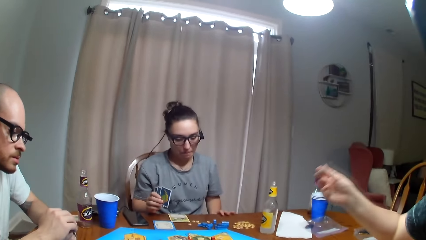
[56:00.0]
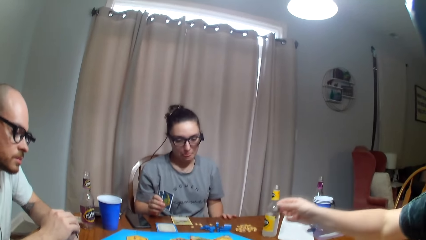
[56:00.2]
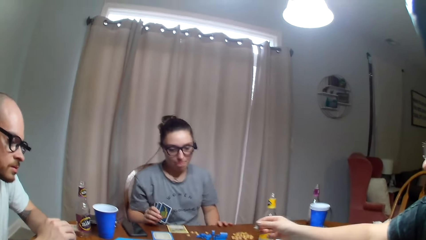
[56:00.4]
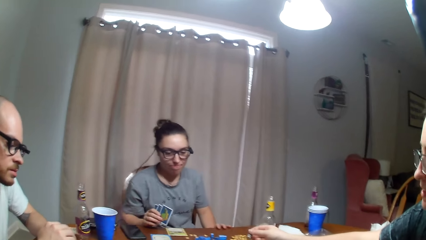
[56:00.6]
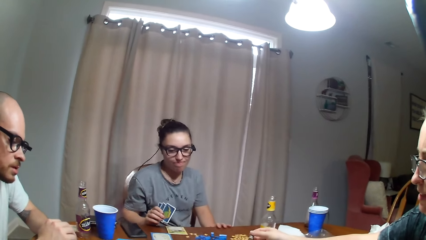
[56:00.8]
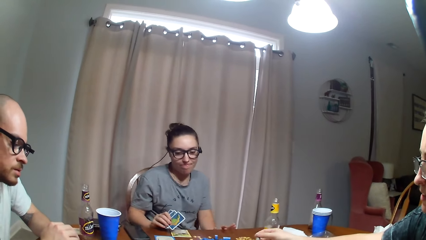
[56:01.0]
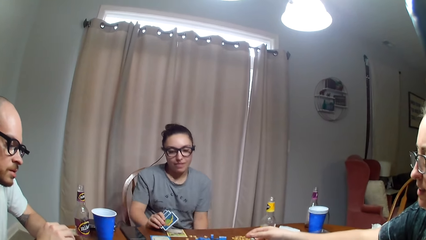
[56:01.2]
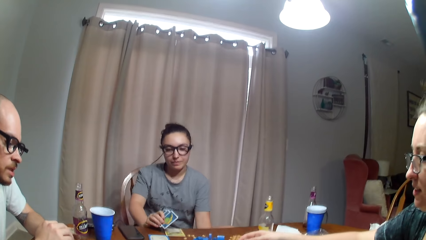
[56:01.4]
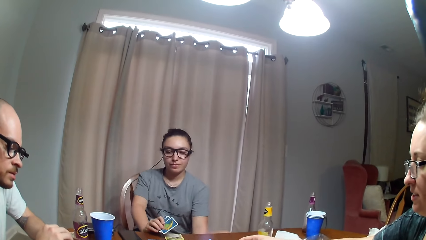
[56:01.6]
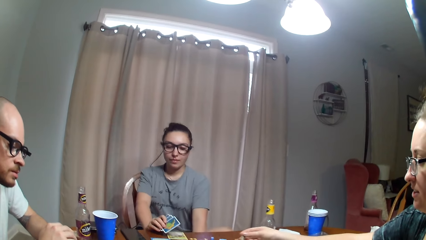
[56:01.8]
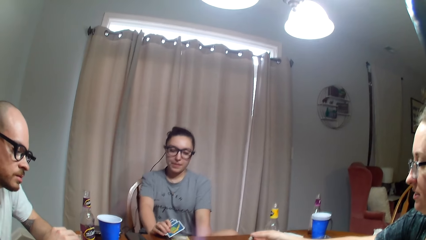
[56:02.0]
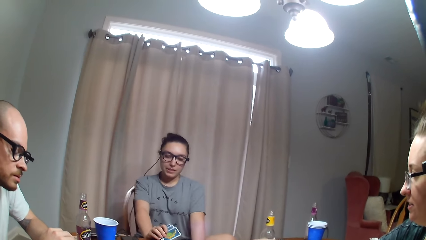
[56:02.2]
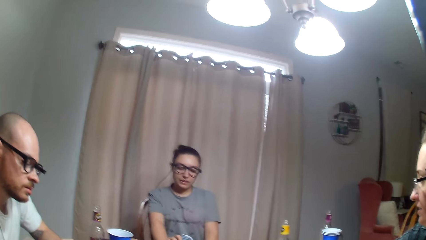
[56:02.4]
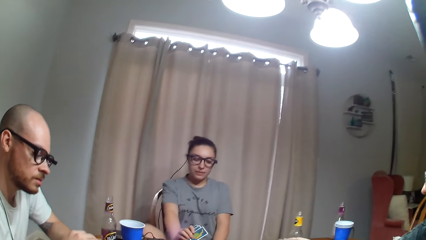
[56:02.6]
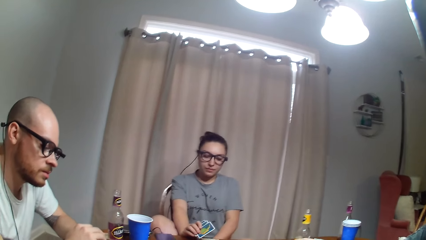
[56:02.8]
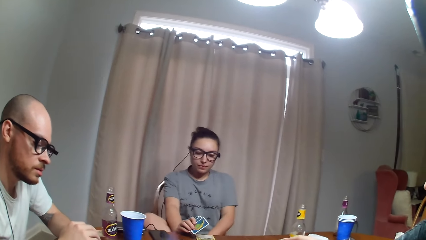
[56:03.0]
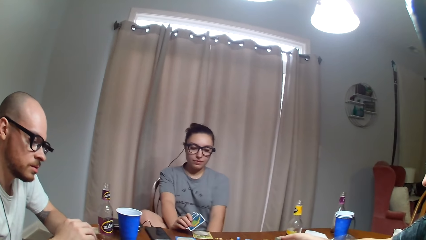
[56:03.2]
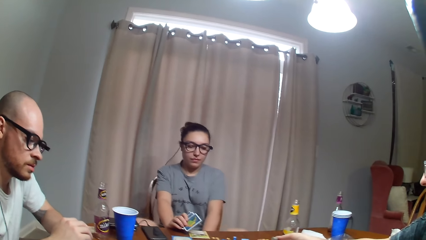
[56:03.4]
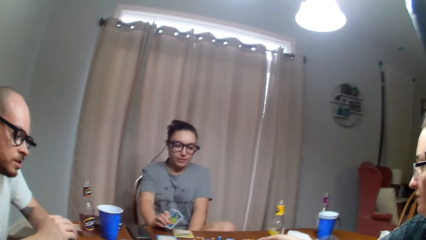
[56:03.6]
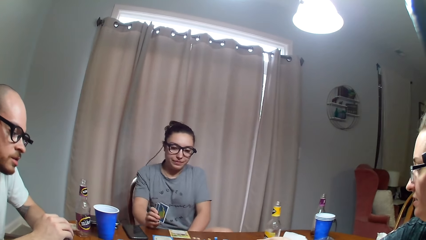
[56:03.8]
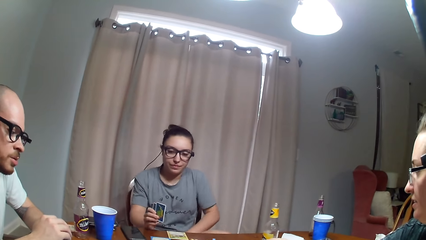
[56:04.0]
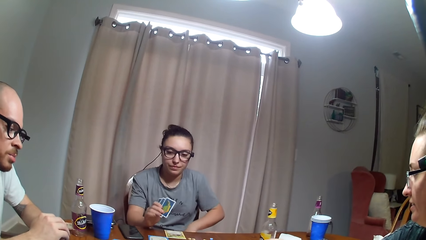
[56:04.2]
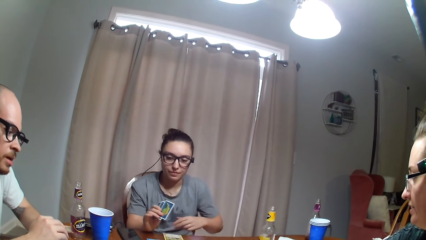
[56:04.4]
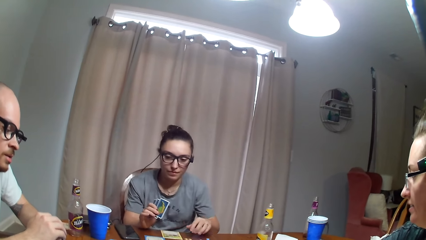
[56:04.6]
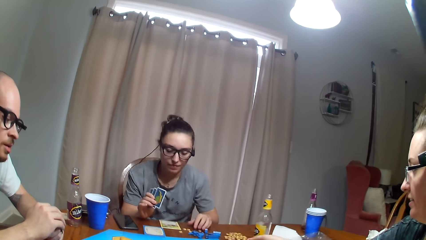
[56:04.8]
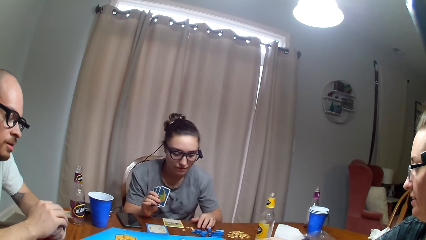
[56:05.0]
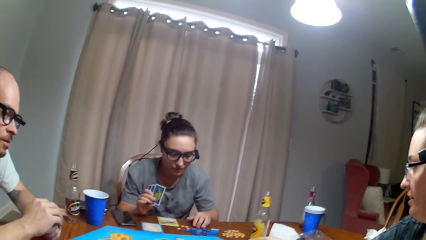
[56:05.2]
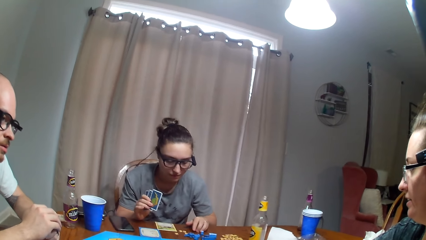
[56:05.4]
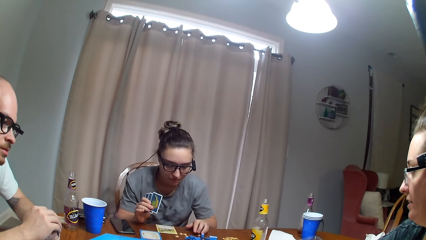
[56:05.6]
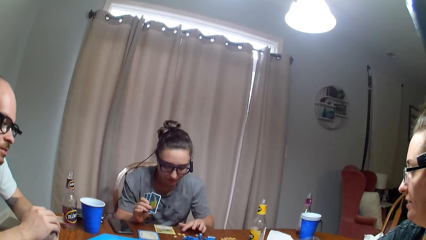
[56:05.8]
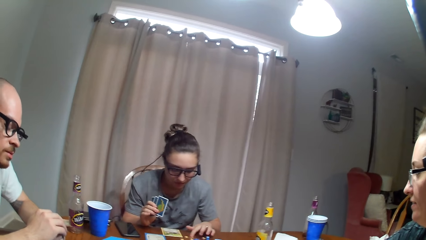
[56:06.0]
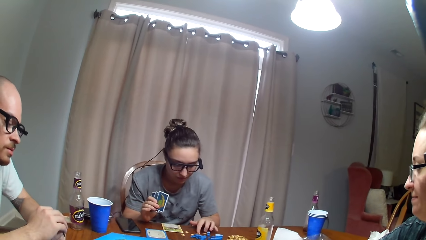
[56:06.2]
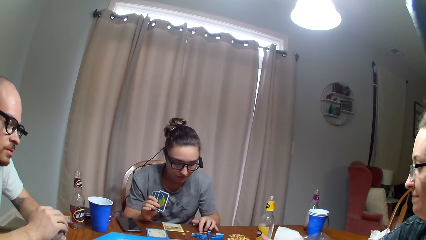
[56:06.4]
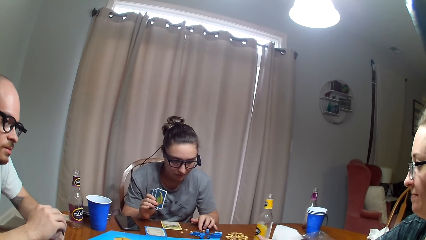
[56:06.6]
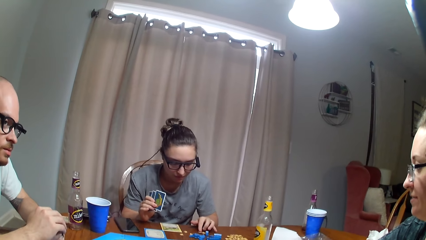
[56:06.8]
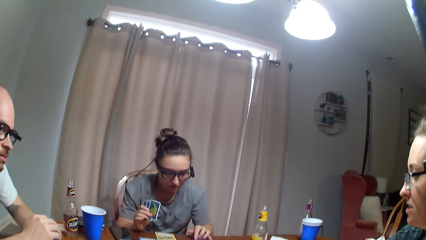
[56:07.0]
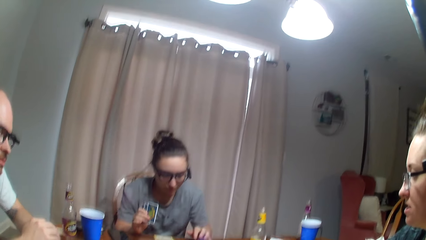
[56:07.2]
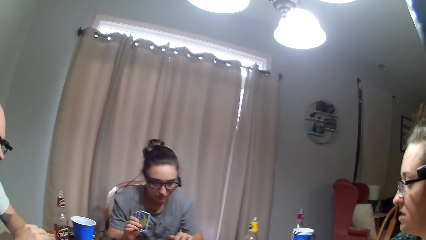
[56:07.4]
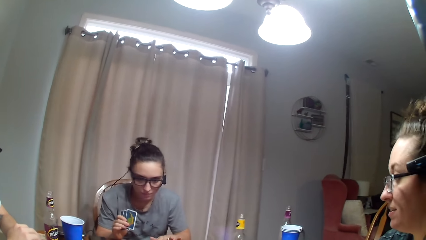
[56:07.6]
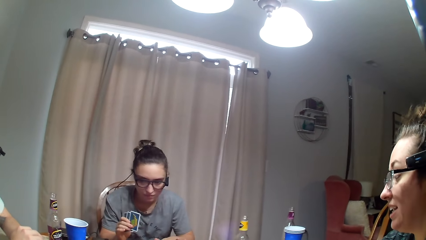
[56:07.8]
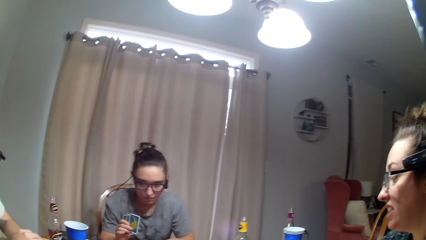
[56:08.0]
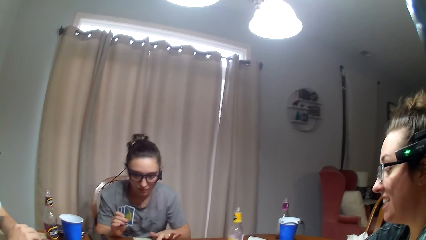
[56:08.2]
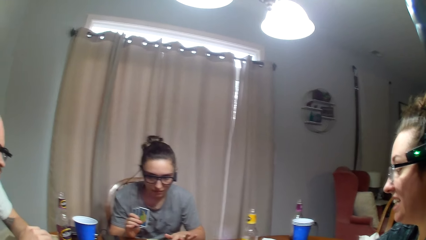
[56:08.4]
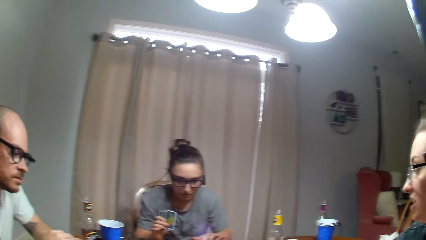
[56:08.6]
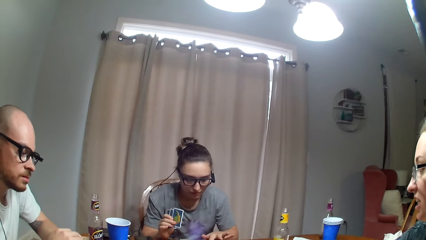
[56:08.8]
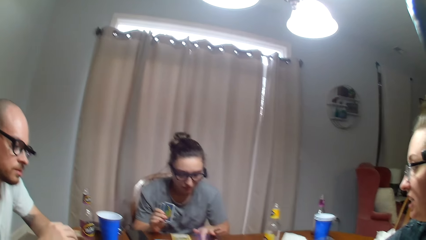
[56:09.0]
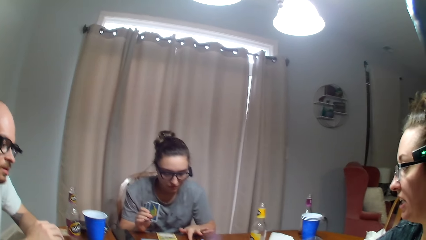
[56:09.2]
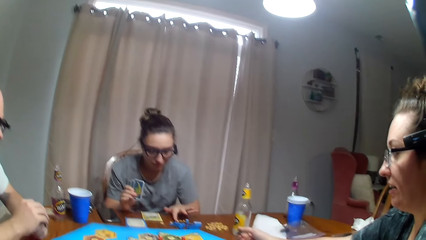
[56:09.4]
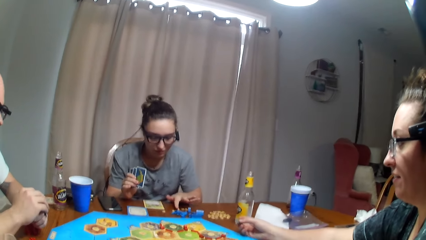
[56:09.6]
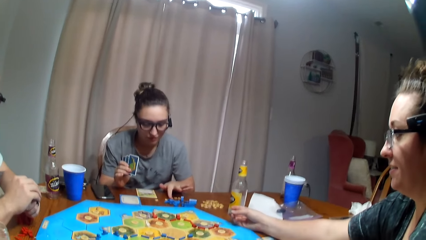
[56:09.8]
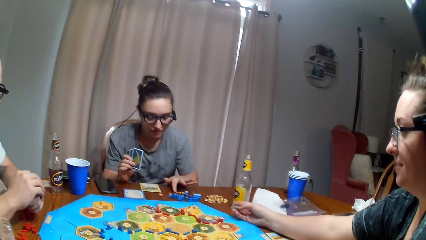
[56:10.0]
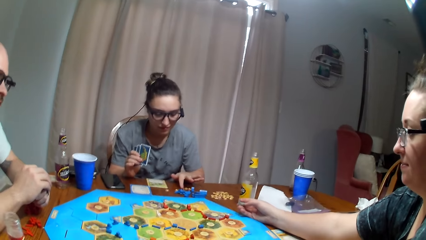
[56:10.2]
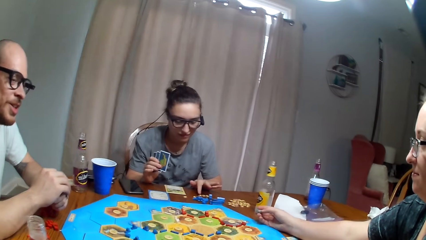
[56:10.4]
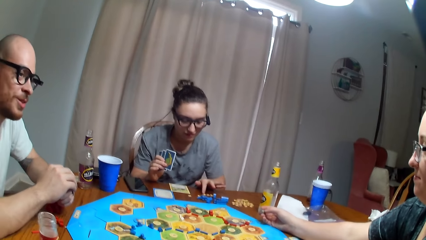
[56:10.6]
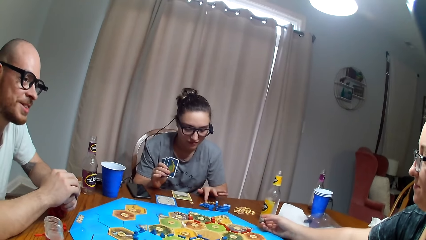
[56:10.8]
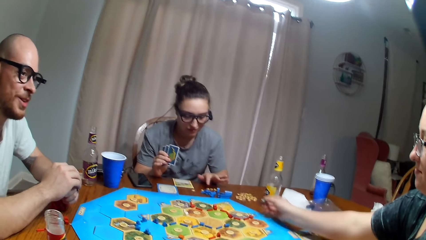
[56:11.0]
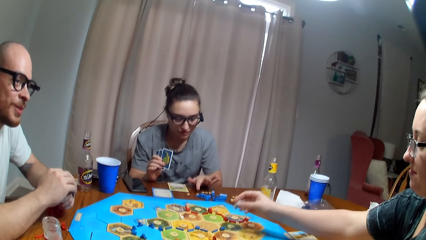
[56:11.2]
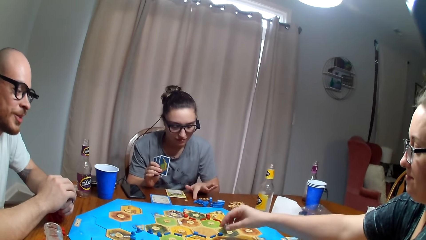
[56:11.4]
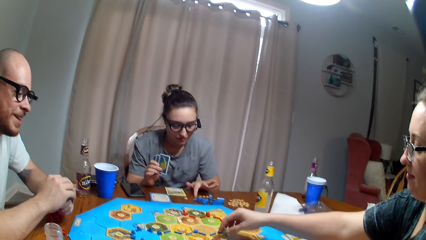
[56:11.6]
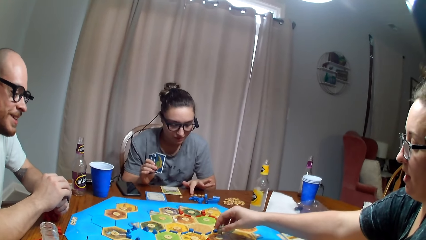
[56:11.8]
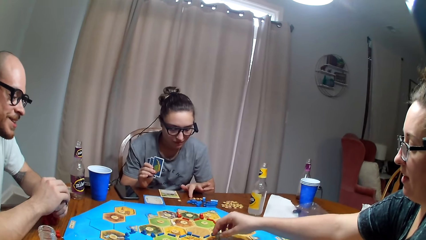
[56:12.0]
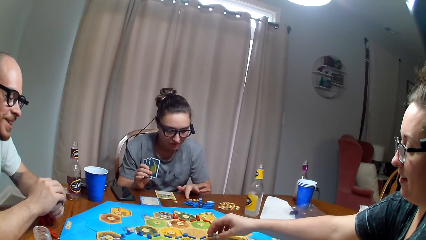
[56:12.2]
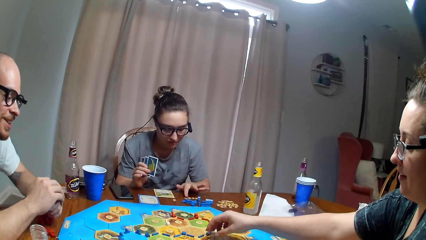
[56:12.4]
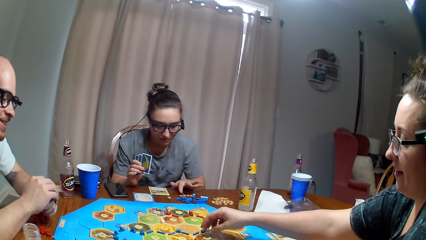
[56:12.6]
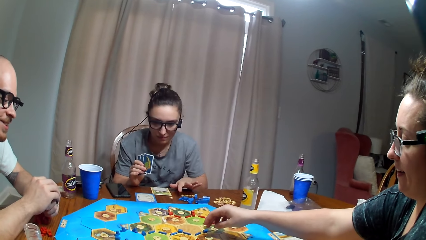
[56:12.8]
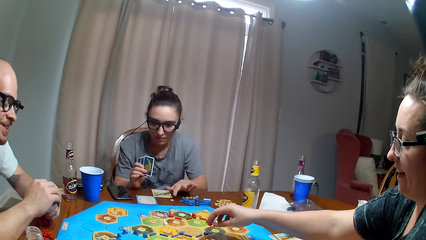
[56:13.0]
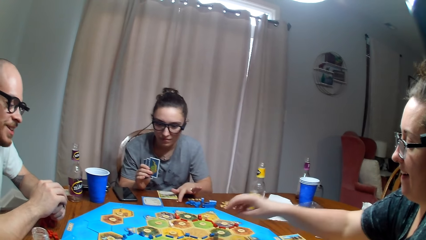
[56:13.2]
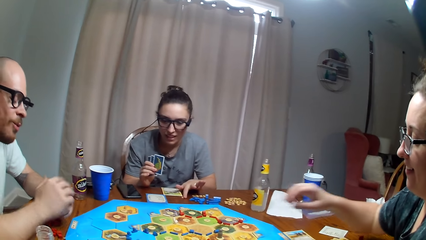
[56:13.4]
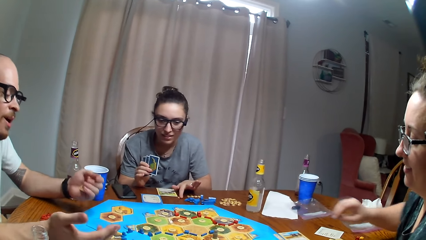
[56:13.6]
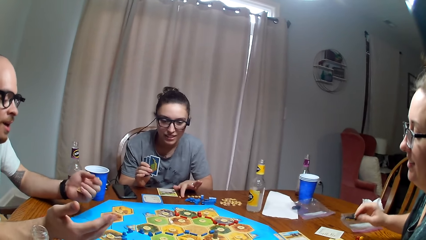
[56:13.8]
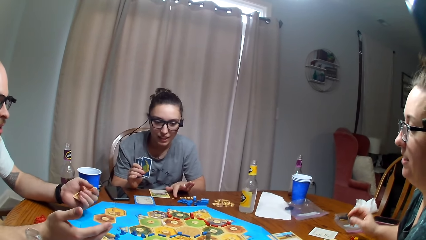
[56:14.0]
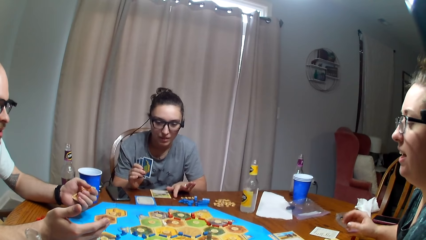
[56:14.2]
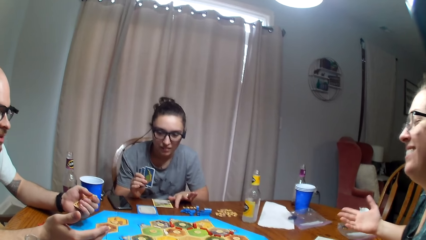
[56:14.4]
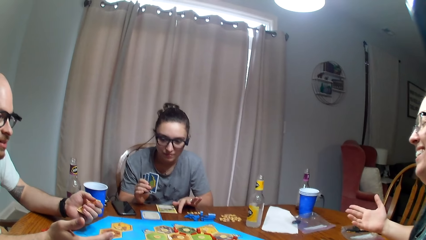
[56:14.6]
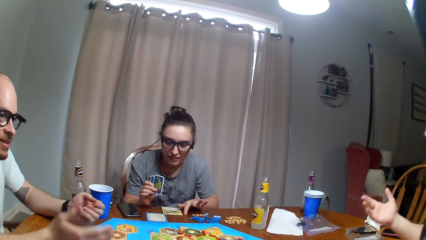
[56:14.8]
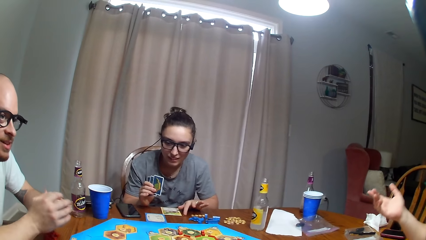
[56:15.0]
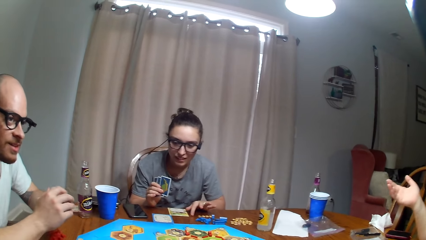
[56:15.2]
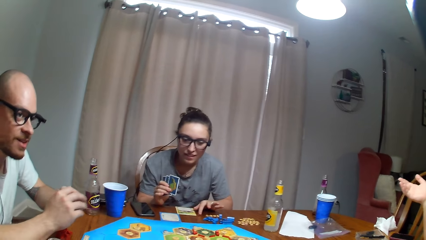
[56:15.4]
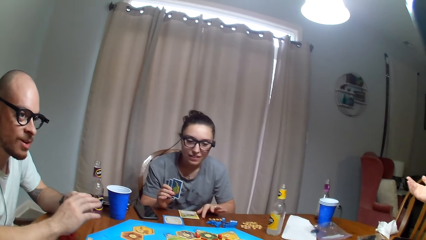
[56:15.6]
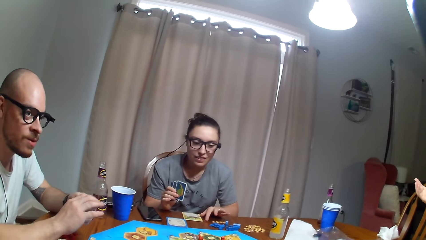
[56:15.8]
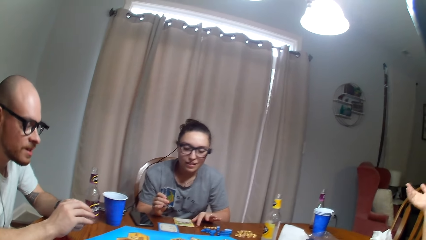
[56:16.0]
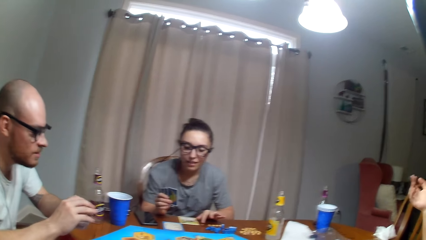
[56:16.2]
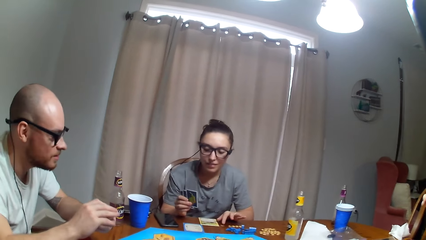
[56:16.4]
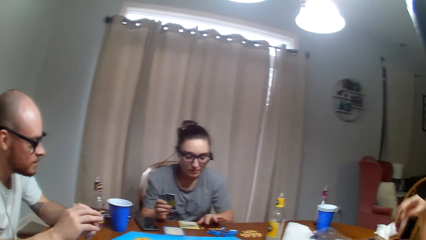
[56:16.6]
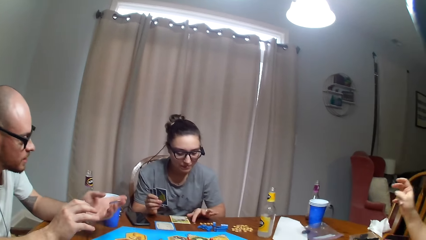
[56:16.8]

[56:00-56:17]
A woman puts something on the board. The woman plays the tabletop board game. A man dialogues with the woman. Another woman moves an object. The first woman moves the token on the board.
